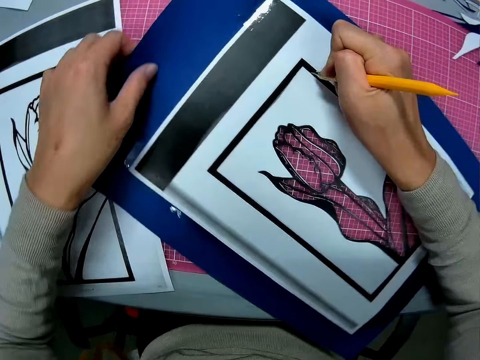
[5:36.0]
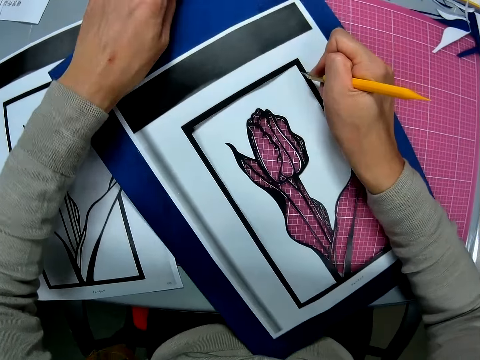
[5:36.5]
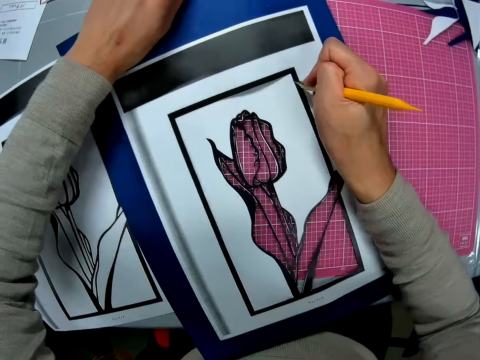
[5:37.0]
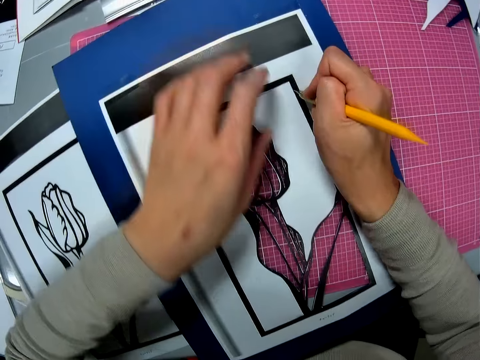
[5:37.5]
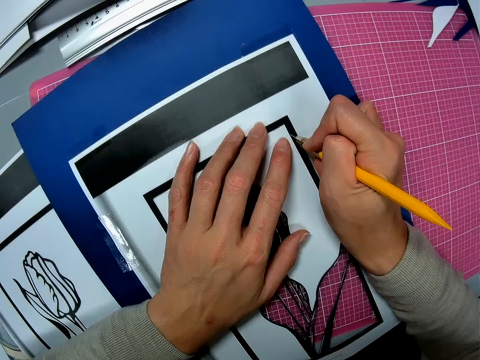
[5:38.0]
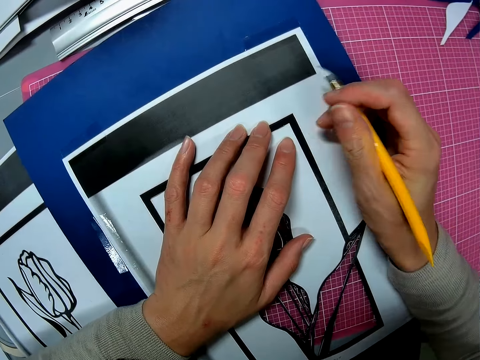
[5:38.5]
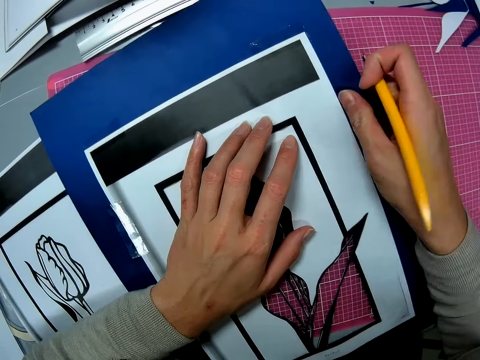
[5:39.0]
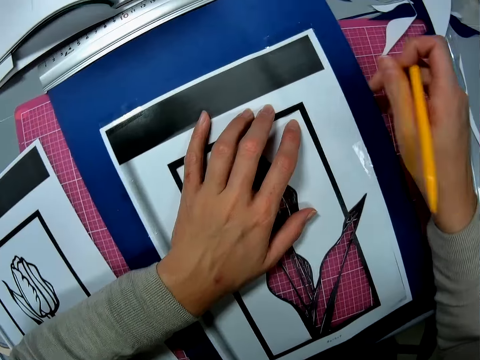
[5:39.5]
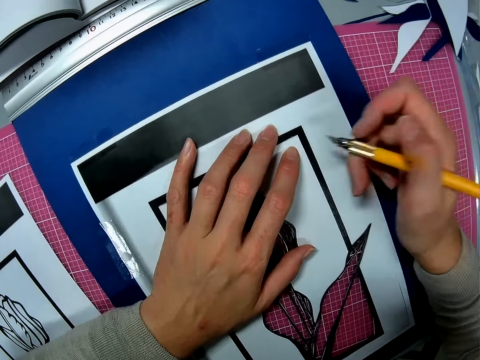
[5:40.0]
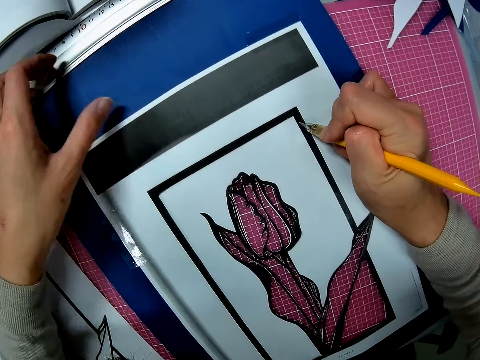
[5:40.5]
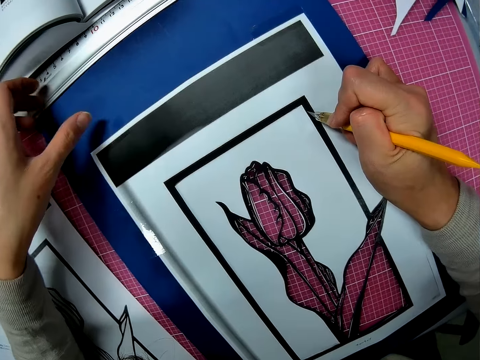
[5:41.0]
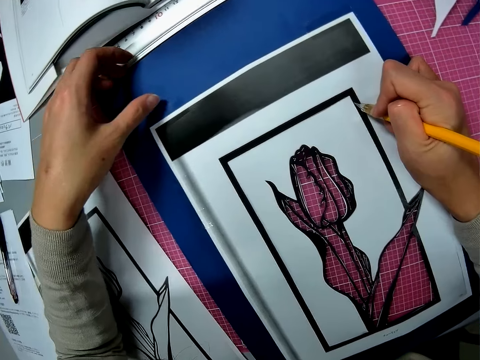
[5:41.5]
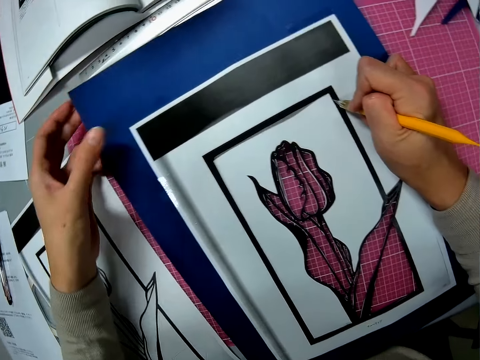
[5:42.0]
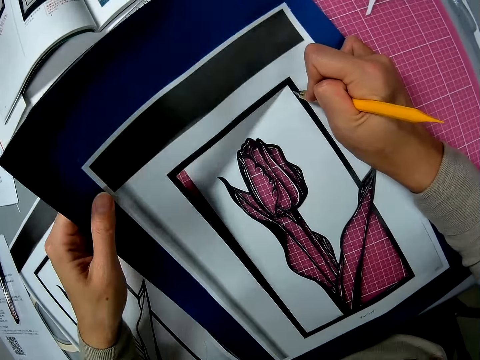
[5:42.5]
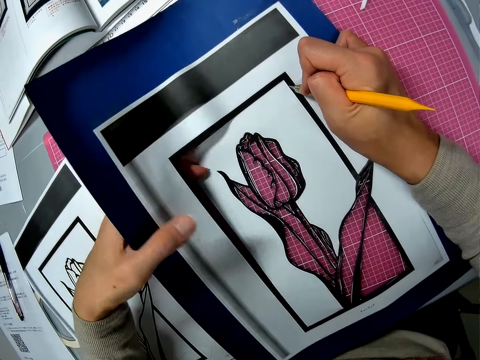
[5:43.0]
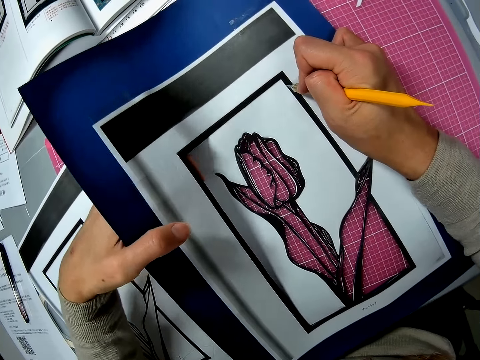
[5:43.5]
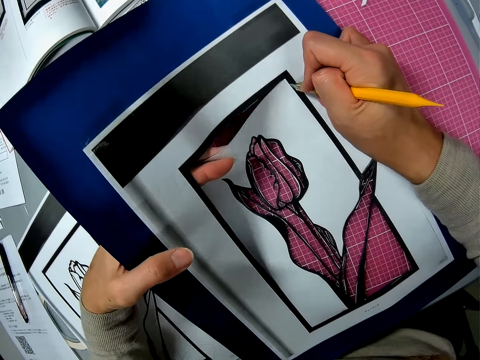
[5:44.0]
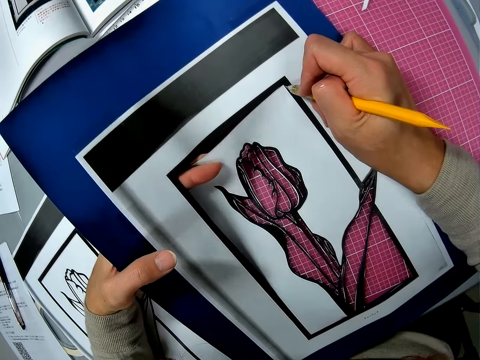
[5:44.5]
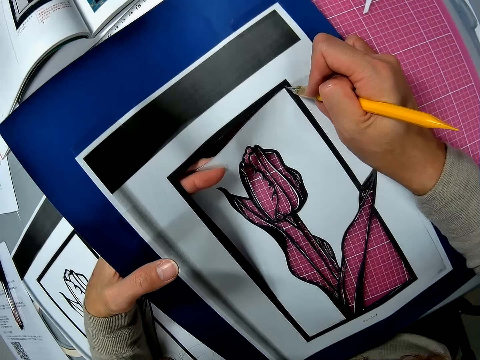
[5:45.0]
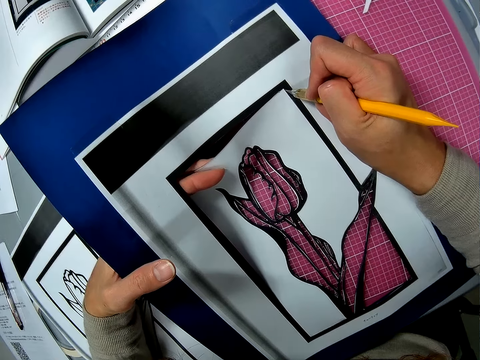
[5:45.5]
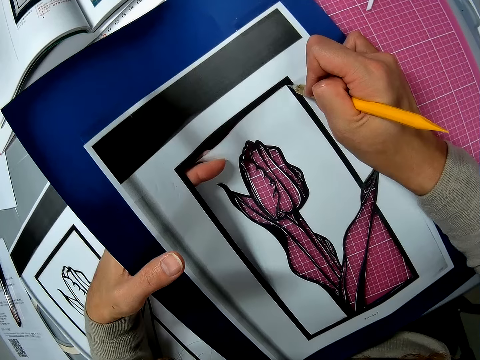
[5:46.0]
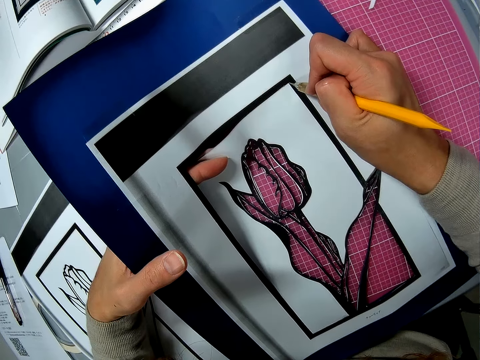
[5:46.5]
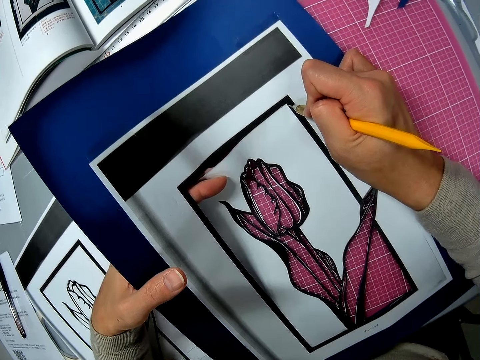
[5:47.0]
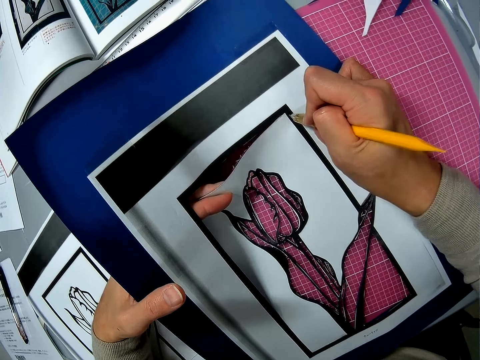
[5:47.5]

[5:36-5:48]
The camera wearer pulls the paper. They adjust the paper. They hold the paper. They pull the paper. They put a craft knife on the paper. They lift the paper off a cutting mat. They hold the paper cutting sketch. They cut the paper with the craft knife.

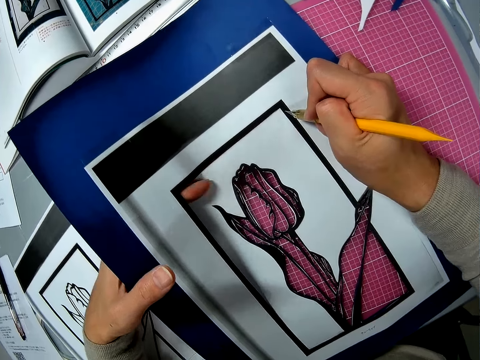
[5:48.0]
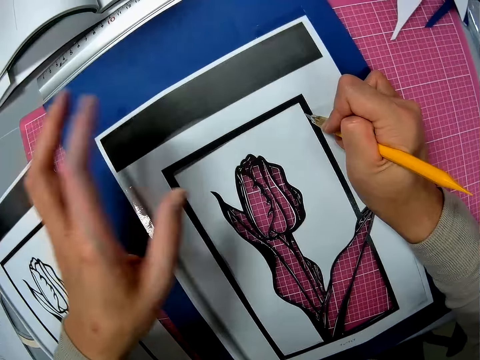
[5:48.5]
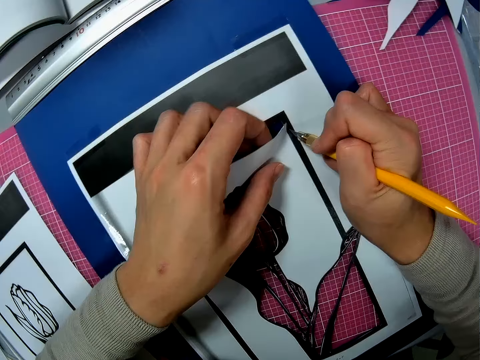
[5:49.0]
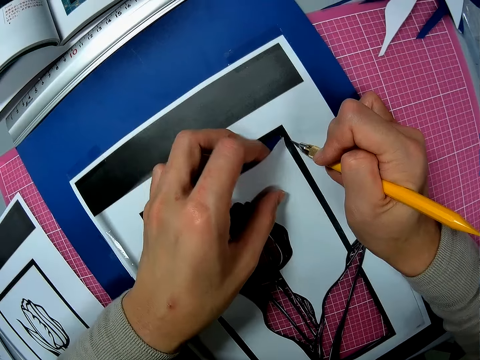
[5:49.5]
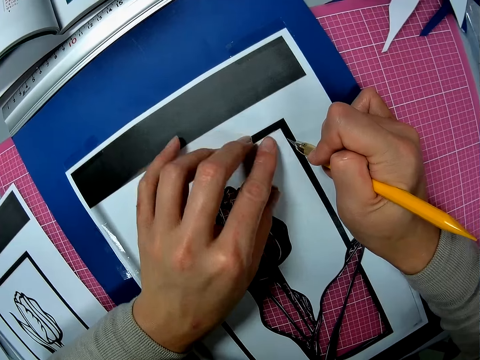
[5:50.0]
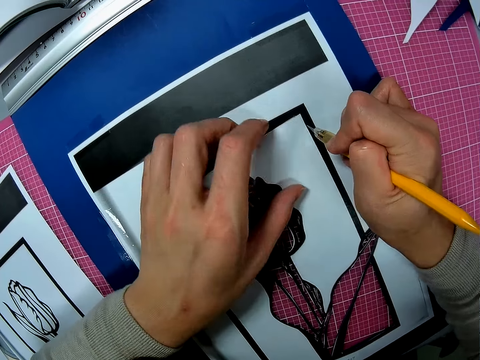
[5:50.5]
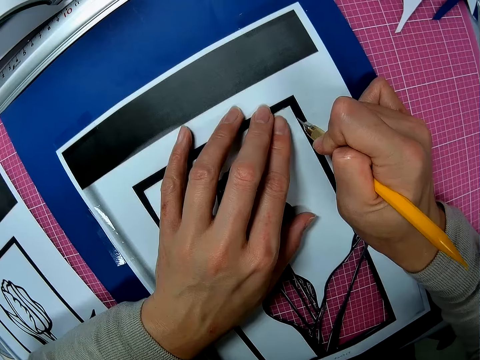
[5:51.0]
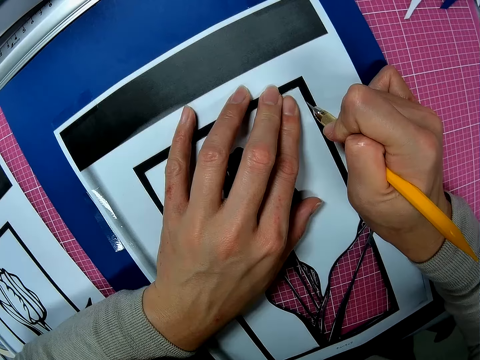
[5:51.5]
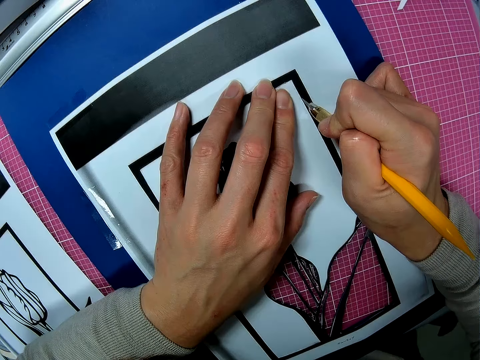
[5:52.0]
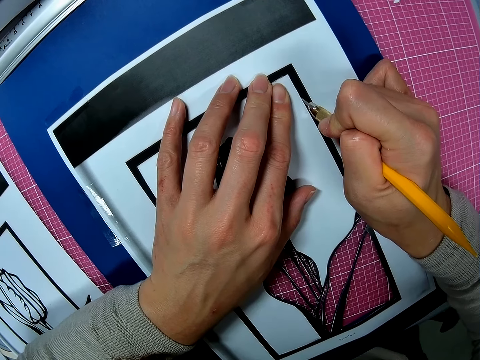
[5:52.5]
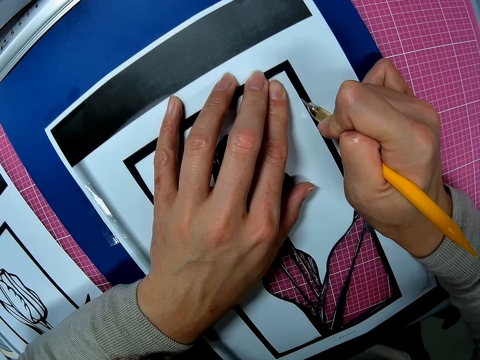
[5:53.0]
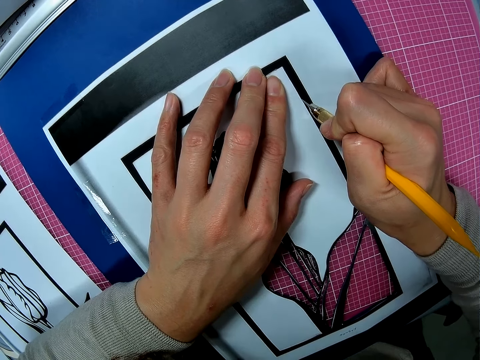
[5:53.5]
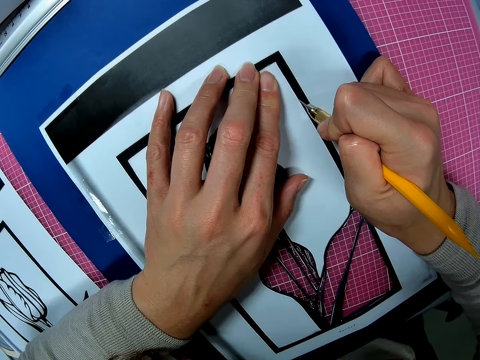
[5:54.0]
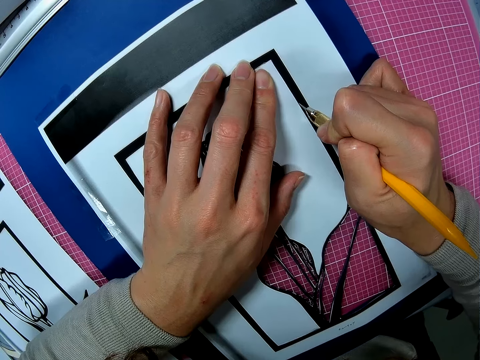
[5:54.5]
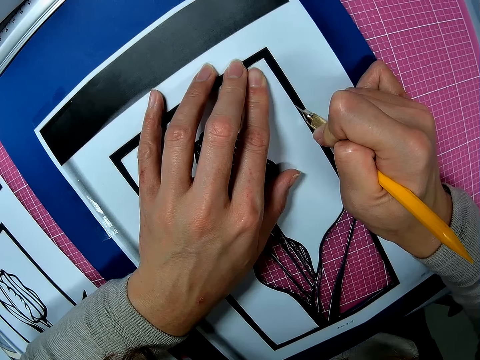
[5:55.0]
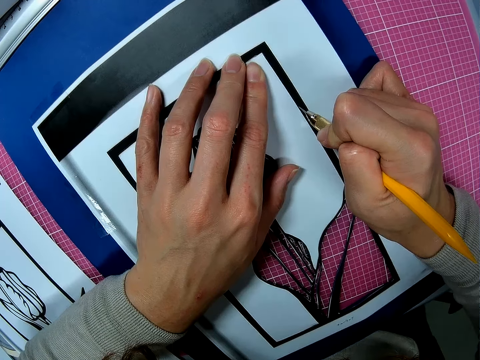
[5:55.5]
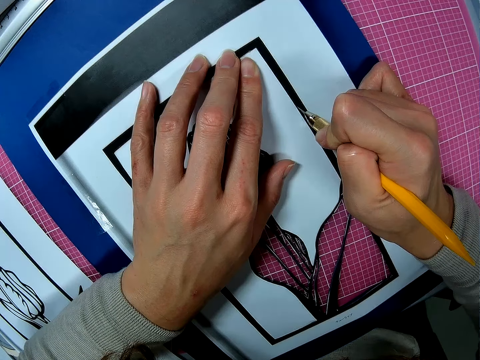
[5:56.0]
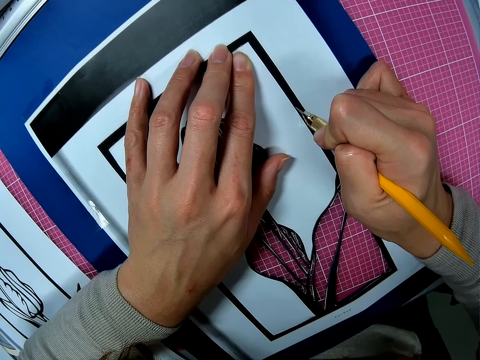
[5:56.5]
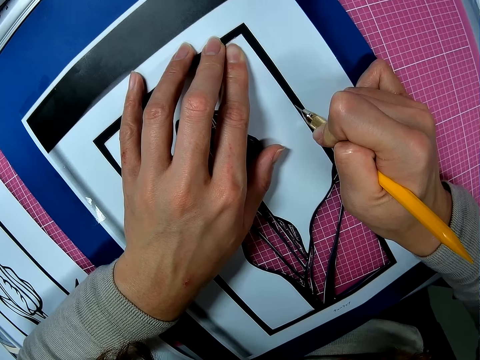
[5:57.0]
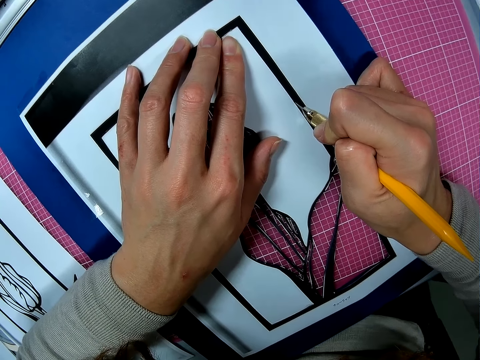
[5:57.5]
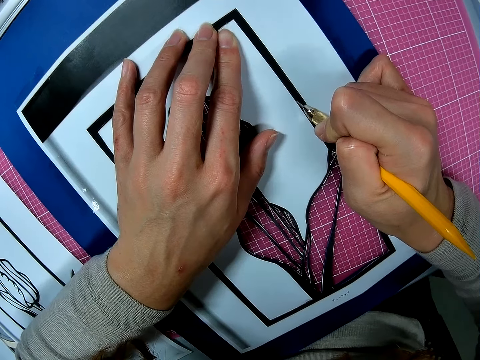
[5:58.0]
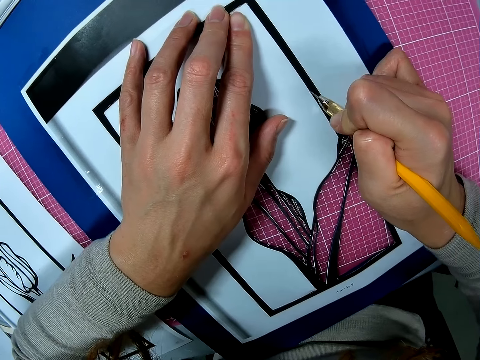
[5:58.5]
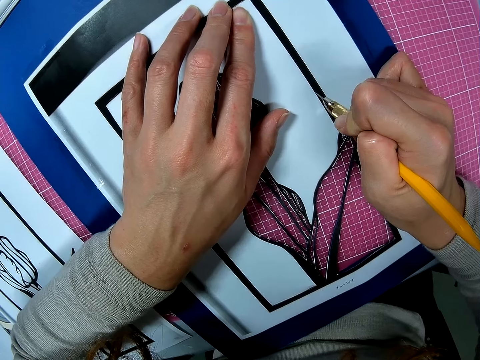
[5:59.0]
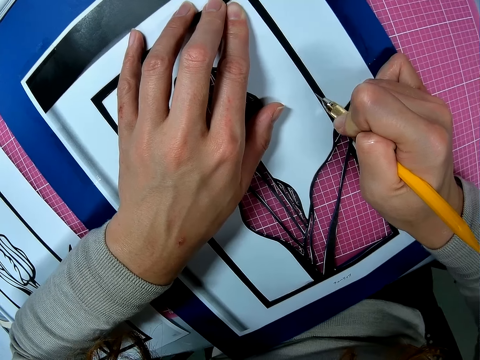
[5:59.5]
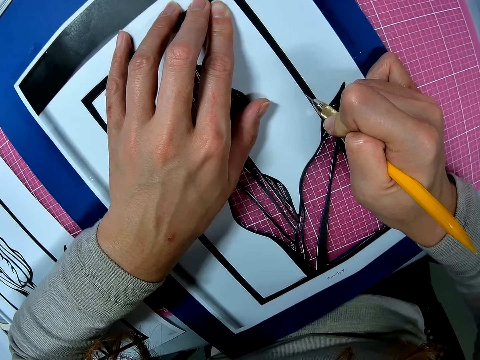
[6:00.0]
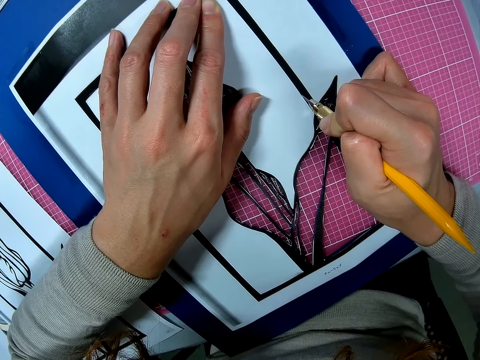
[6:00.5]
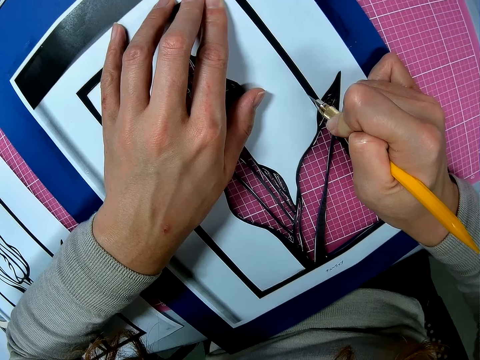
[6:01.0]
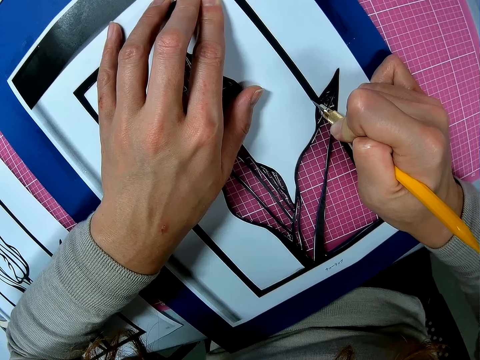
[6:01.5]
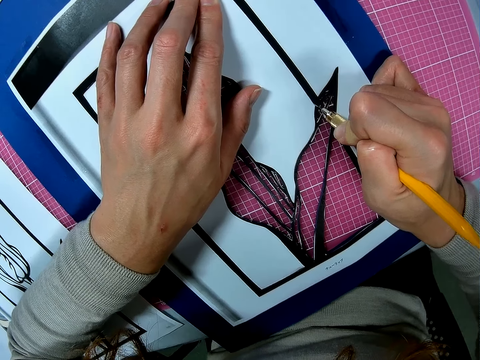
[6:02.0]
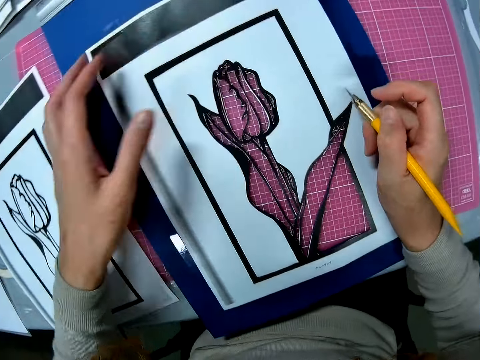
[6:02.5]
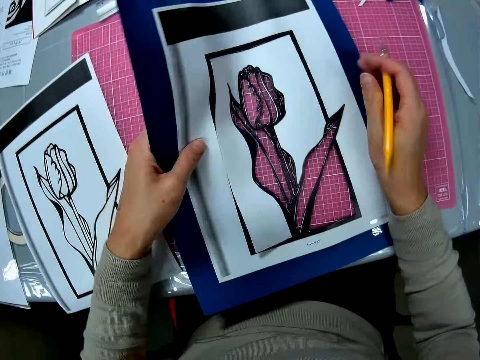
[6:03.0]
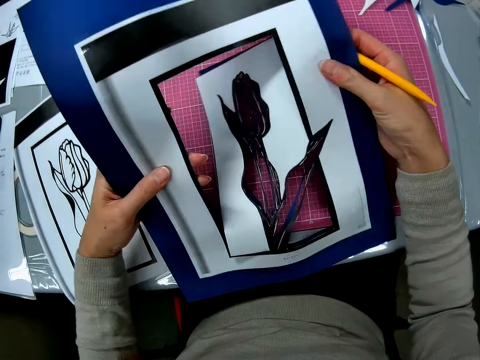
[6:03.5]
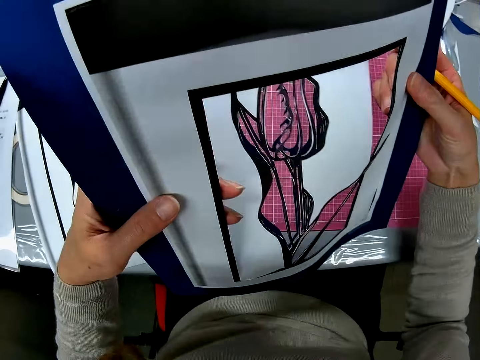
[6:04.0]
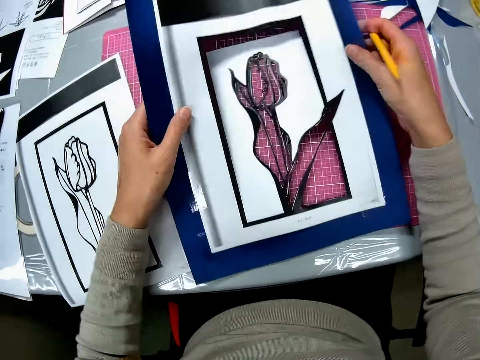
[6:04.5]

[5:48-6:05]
The camera wearer drops the paper on a cutting mat. They lift the paper cutting sketch. They drop the paper cutting sketch. They hold the paper. They cut the paper with a craft knife. They lift the paper off the cutting mat.
